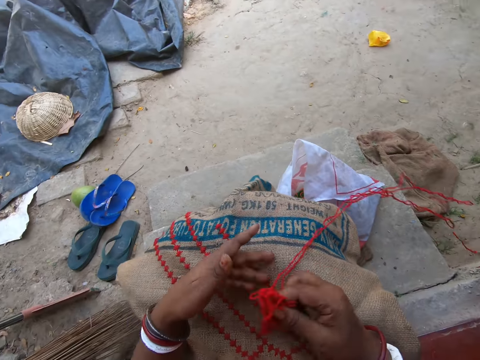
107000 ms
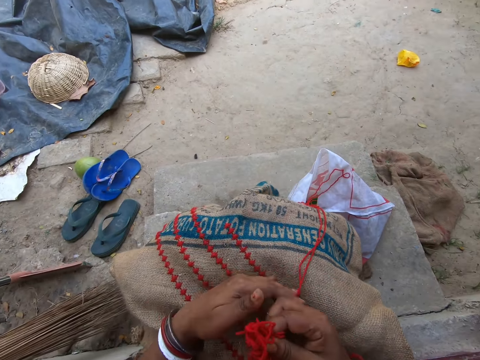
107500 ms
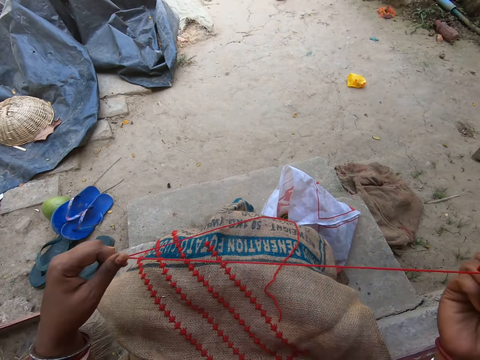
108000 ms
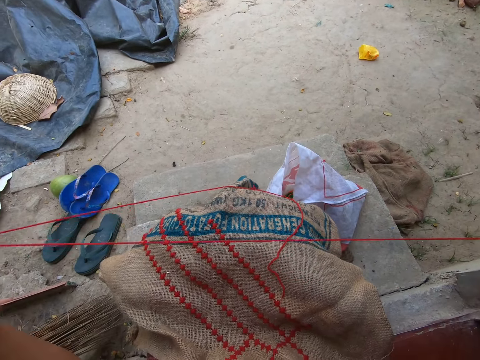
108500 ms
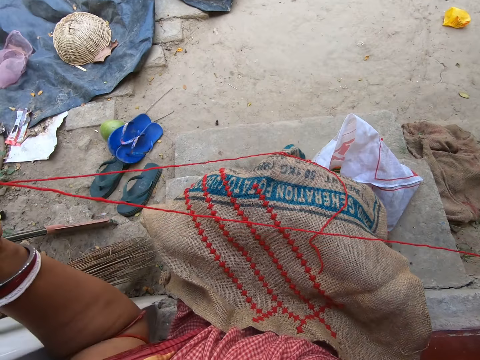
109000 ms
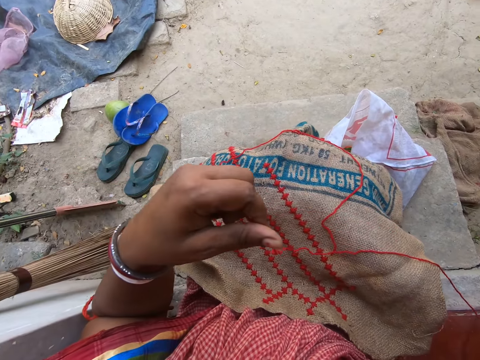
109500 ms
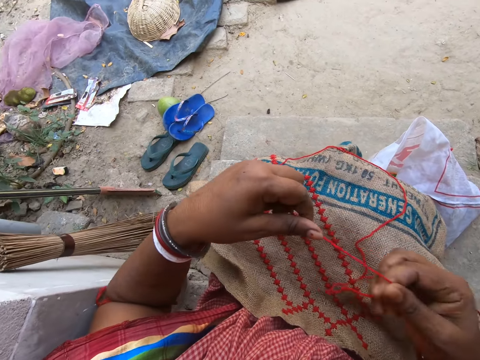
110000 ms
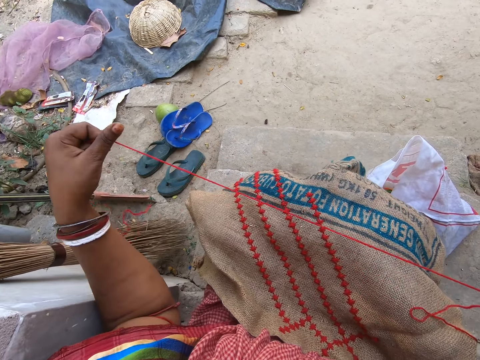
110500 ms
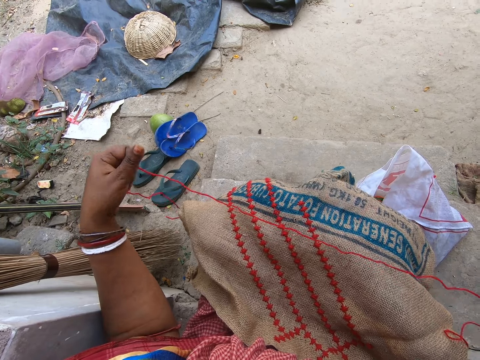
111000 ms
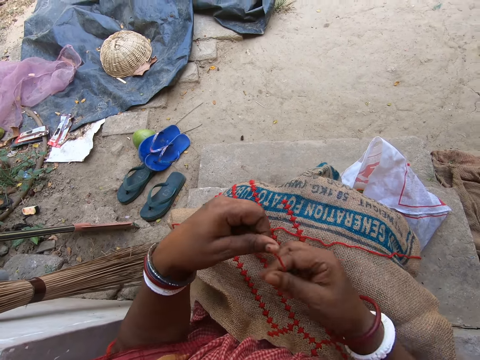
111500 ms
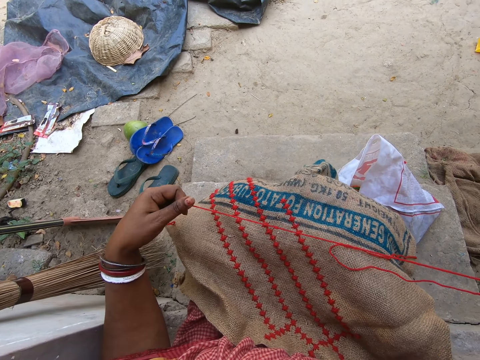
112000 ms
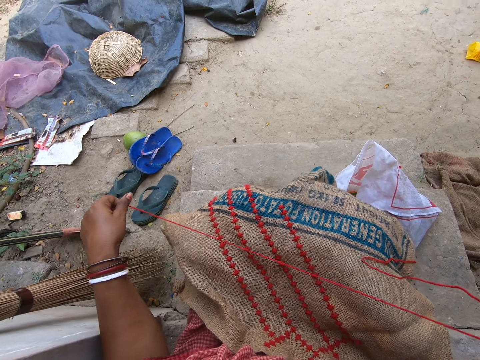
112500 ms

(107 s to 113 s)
The camera wearer straightens some thread from the roll of thread in her right hand with both hands. She pulls on the thread with her hand.

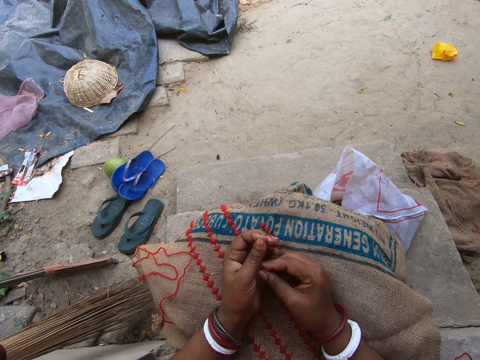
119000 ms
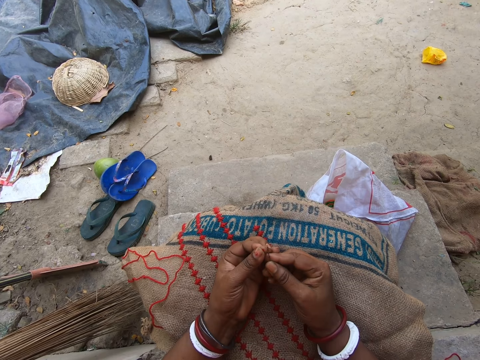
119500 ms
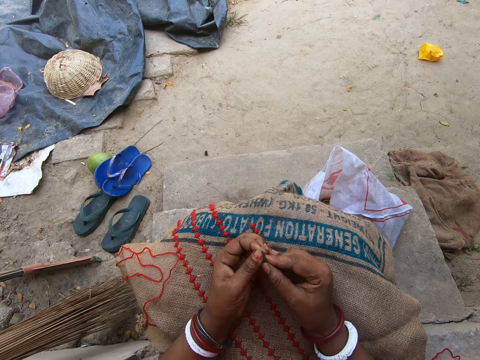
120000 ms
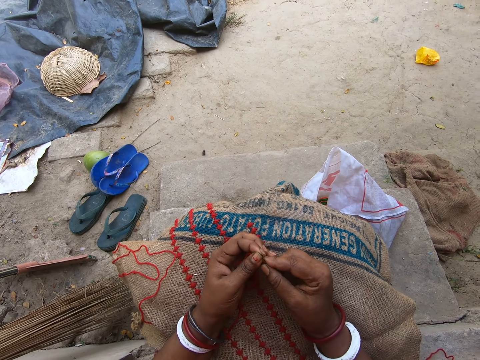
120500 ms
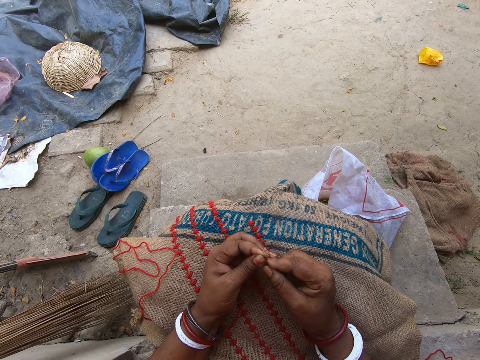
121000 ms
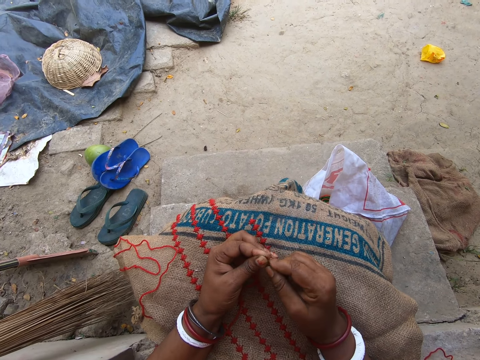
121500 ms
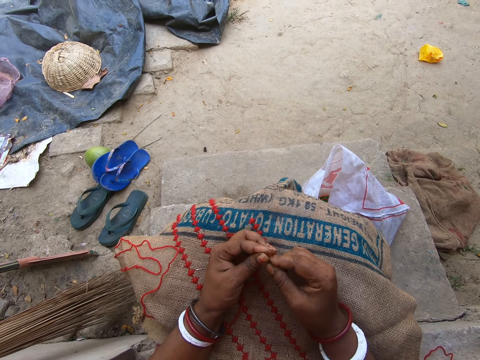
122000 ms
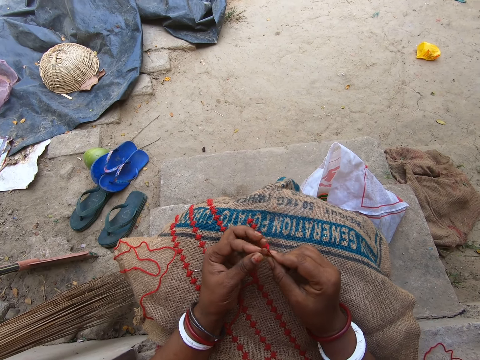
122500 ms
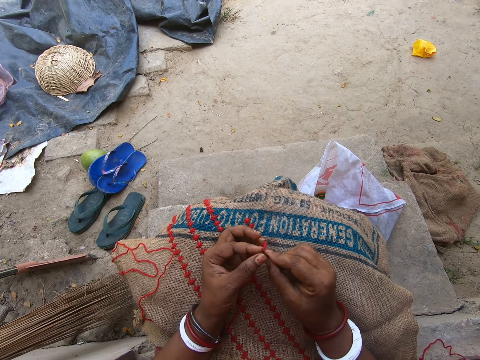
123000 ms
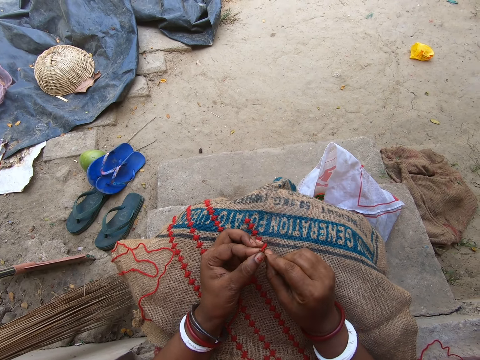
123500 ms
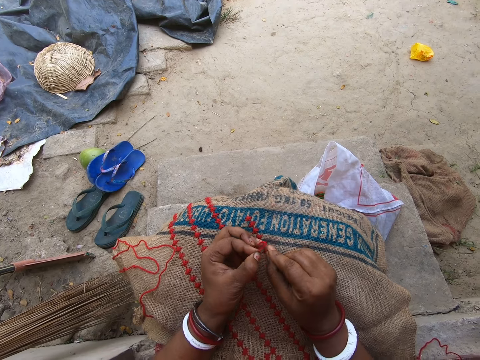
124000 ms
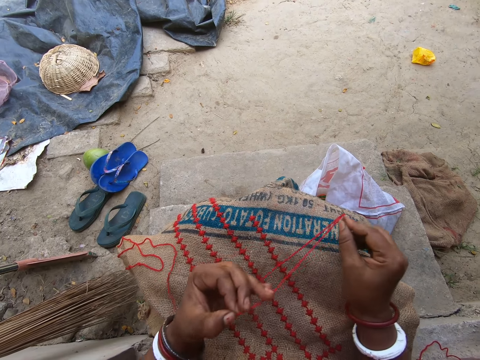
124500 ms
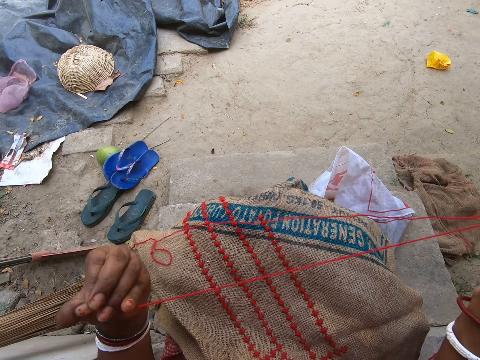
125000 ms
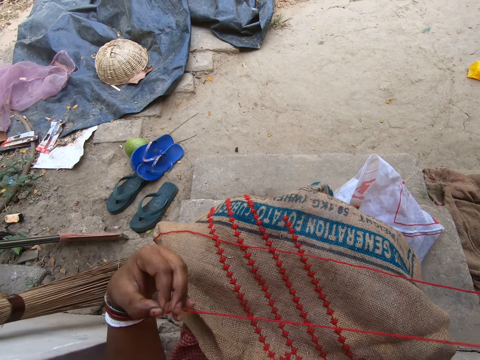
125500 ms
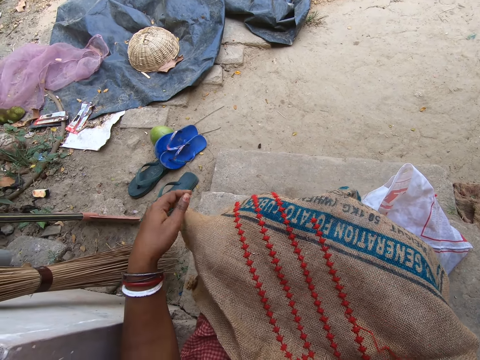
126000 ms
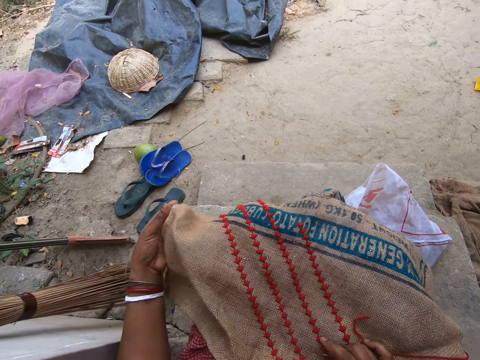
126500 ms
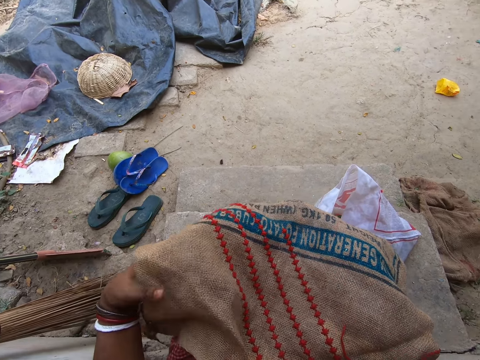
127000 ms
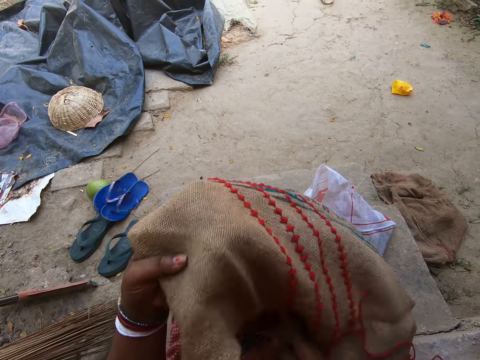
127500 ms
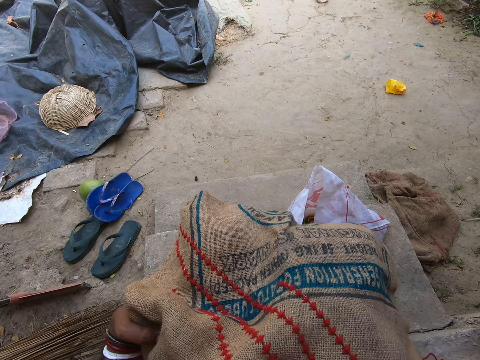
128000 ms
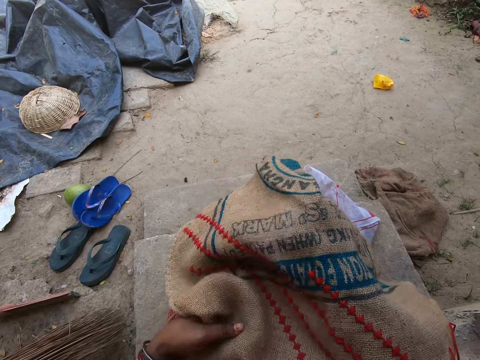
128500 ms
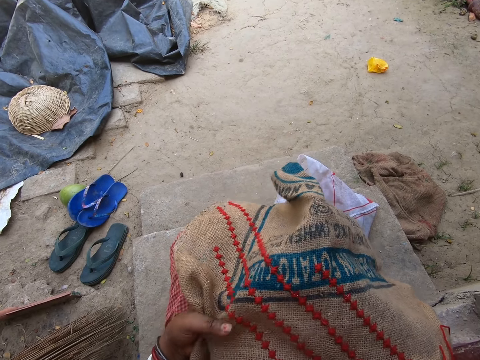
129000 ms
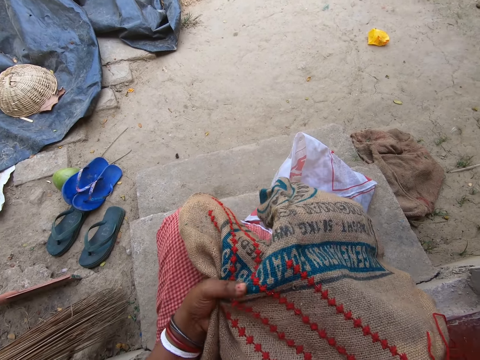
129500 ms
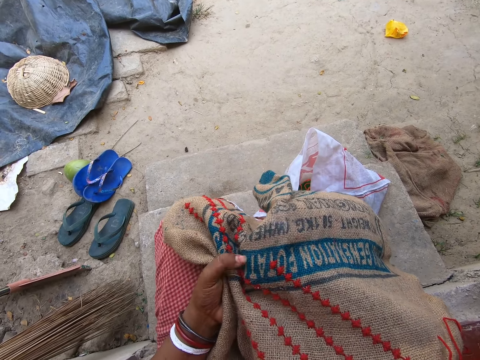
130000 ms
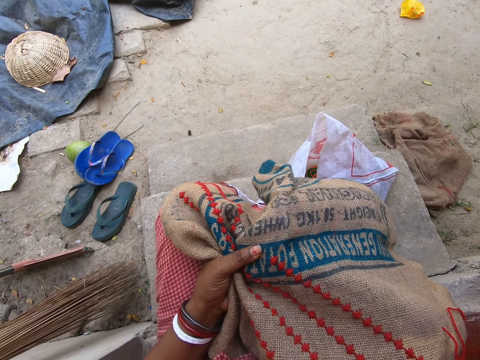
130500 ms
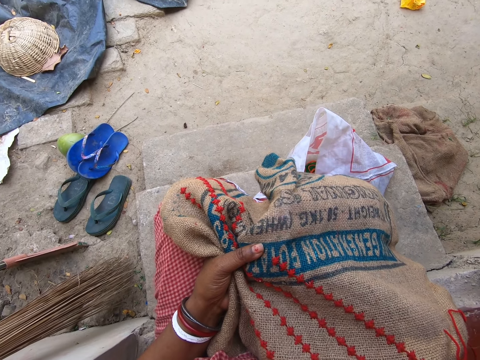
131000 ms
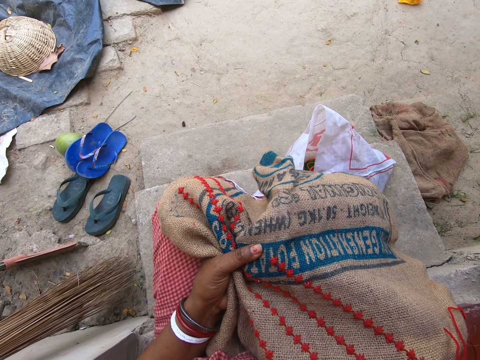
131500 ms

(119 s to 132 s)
The camera wearer threads a needle in her right hand with the strand of thread in her left hand. She talks to a woman. She pulls on the thread with her hand. She holds the sack on her legs with her left hand. She picks up a part of the sack. She talks to the woman. She adjusts the position of the sack.

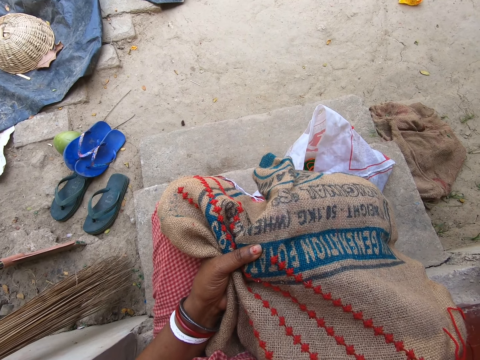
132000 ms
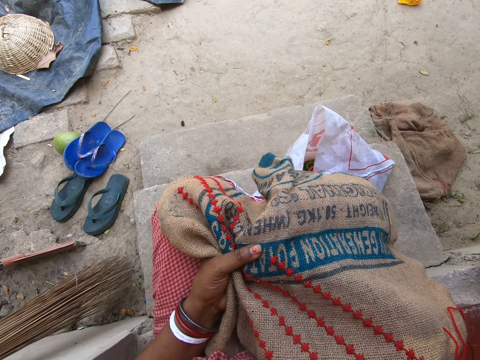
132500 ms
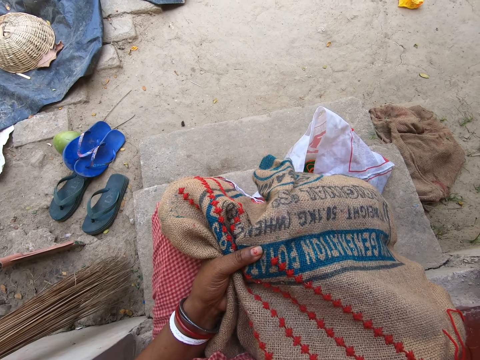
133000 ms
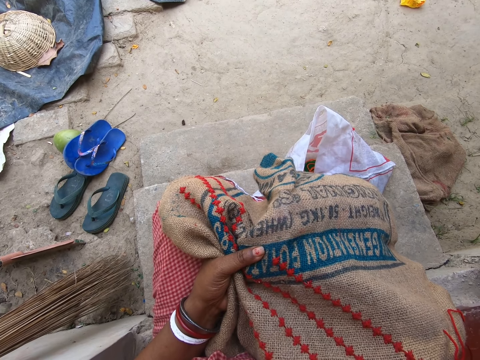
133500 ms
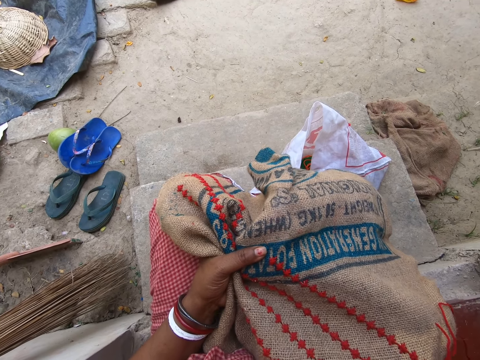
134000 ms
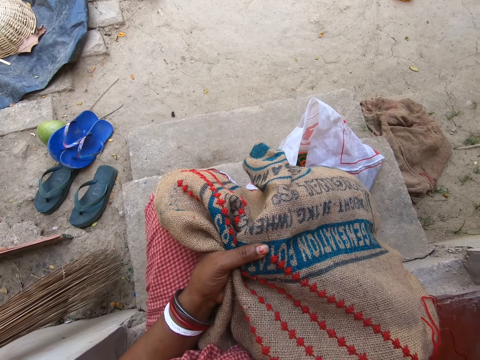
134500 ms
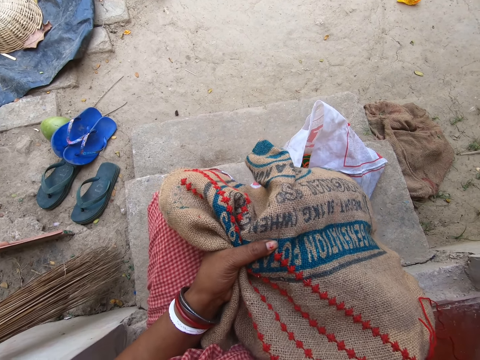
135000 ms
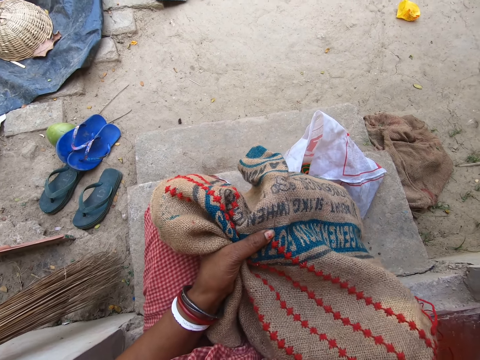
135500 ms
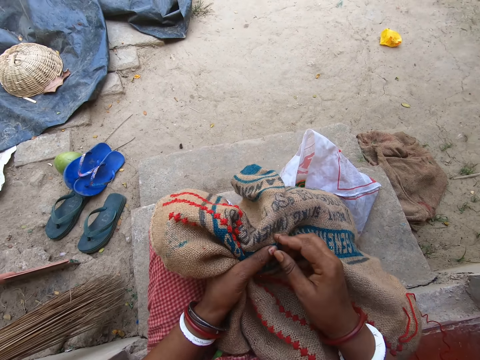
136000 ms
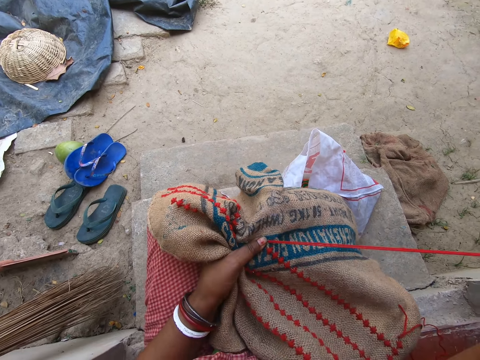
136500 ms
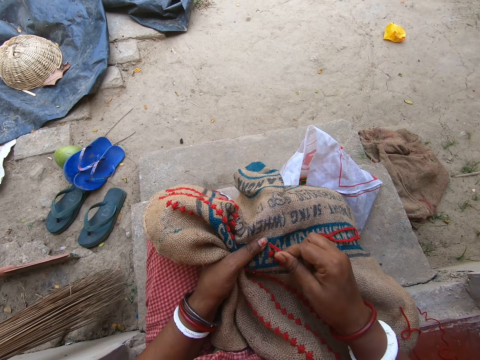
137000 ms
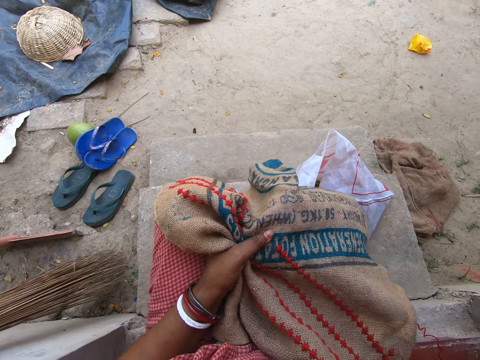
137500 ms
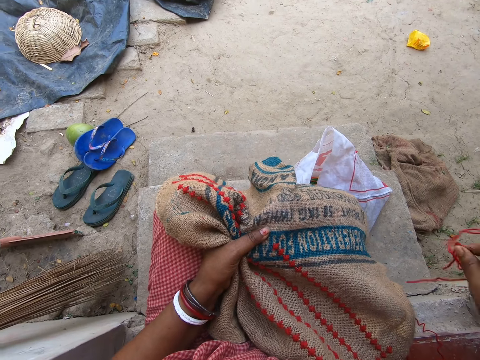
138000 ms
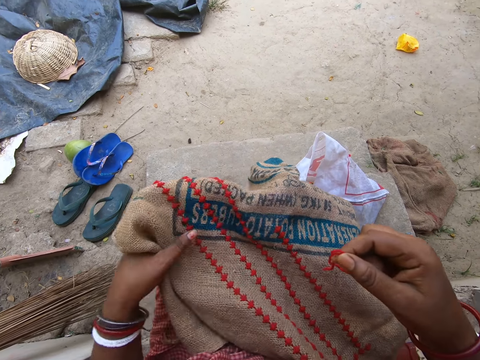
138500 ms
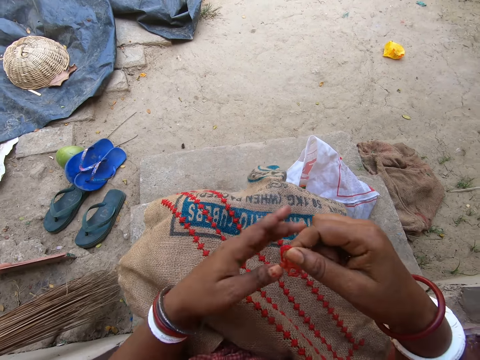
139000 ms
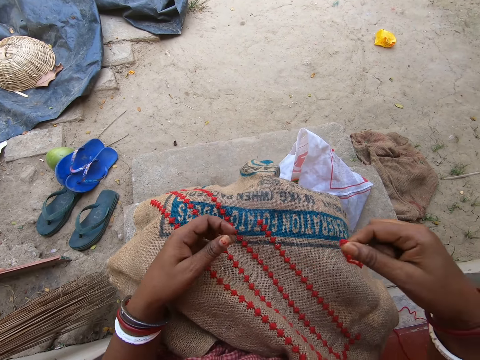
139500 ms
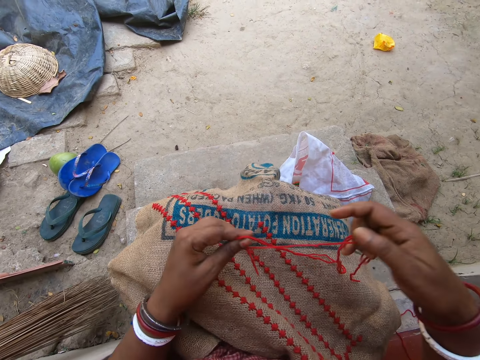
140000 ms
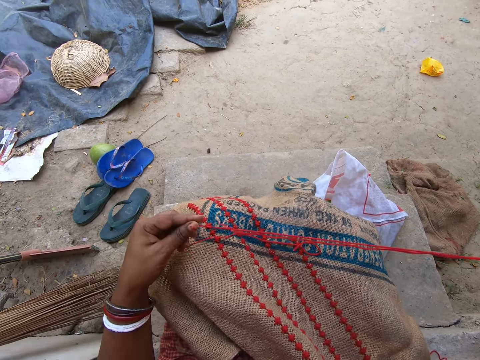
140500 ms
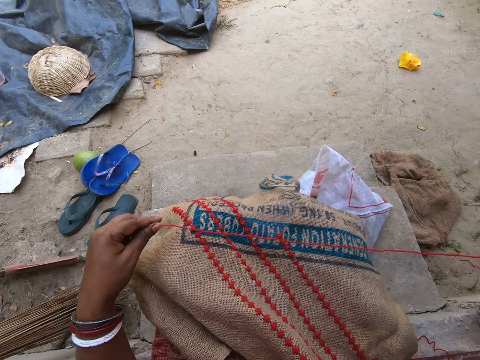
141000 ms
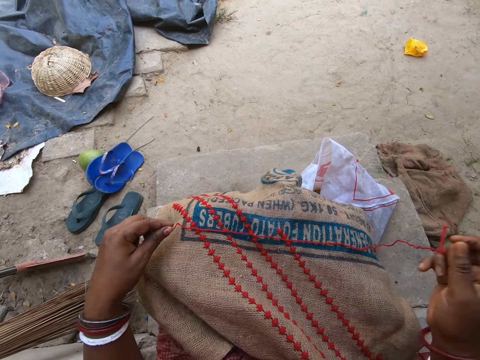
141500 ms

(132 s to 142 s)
The camera wearer sews on the sack in her left hand on her legs with the threaded needle in her right hand. She removes her left hand from the sack on her legs. She places the sack on her thighs. She talks to a woman. She pulls on the thread and holds the thread with both her hands. She straightens the strand of thread of the threaded needle in her right hand with both hands. She pulls on the thread and places the thread on her thighs.
